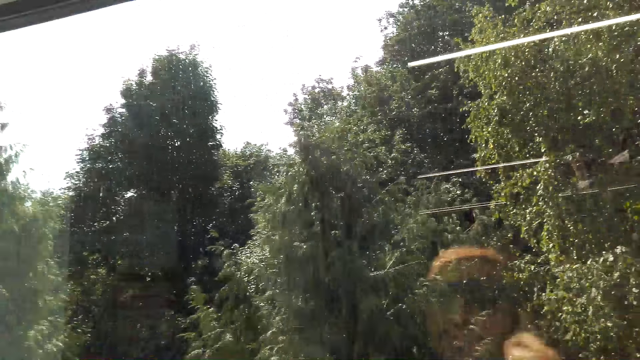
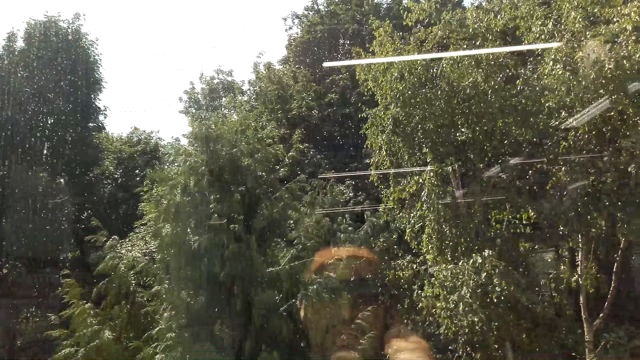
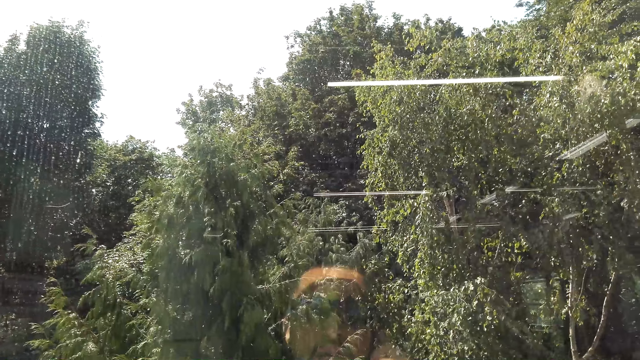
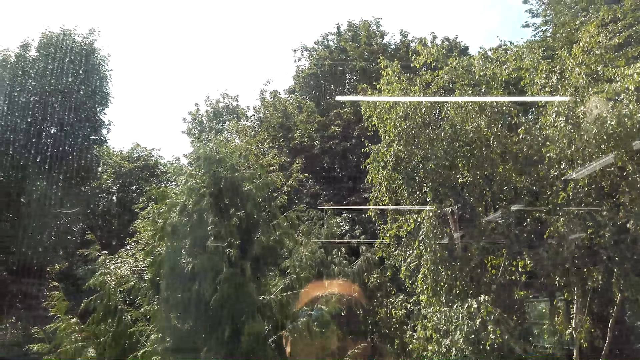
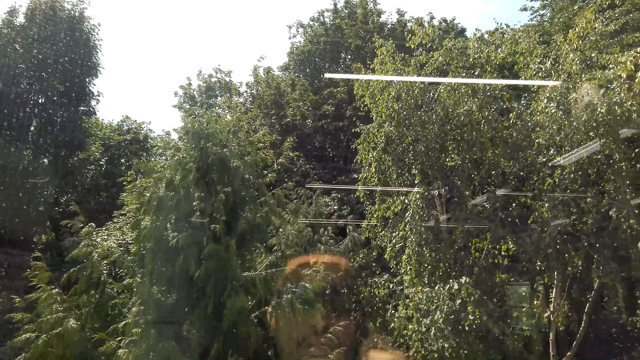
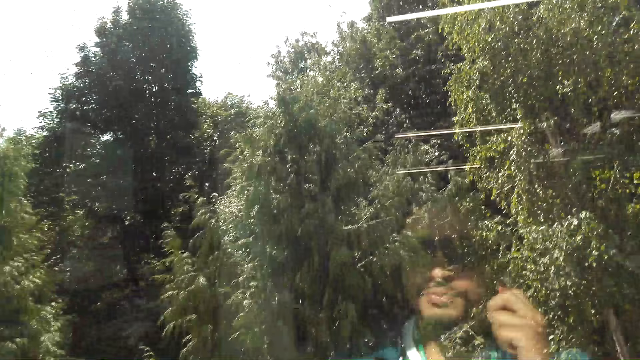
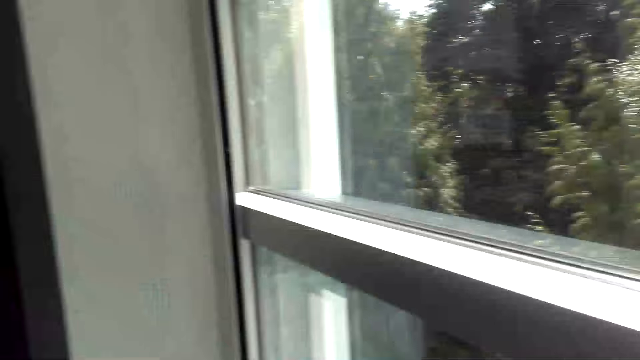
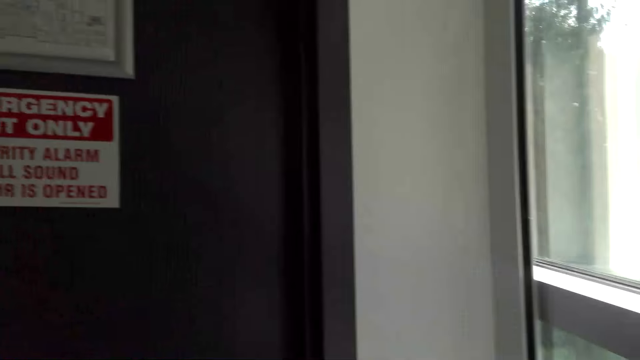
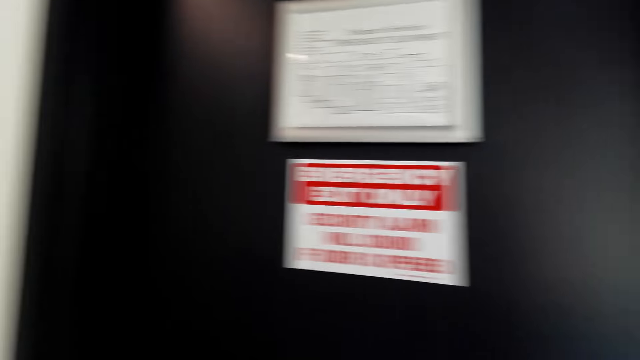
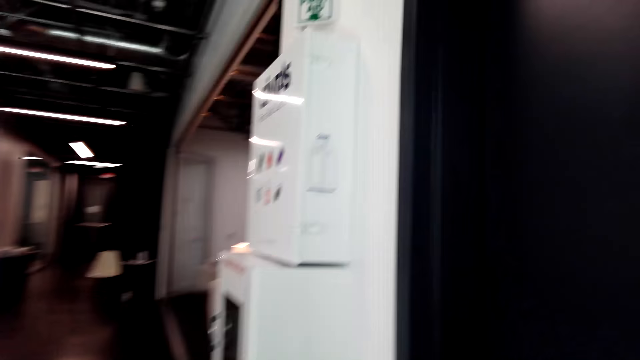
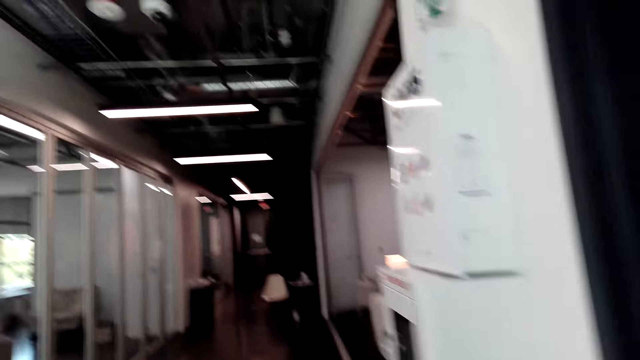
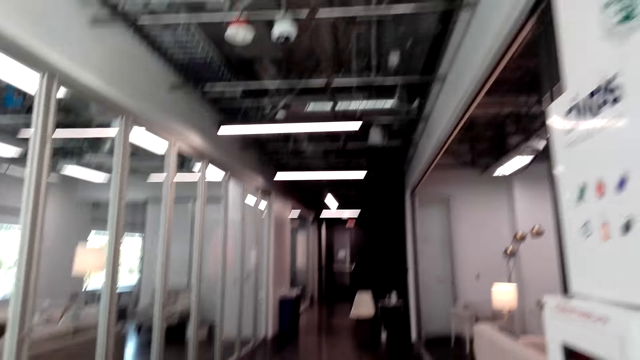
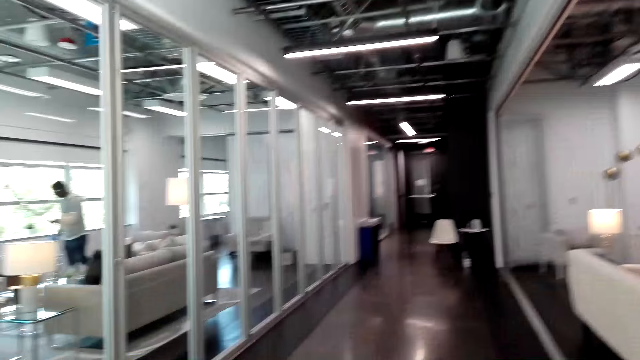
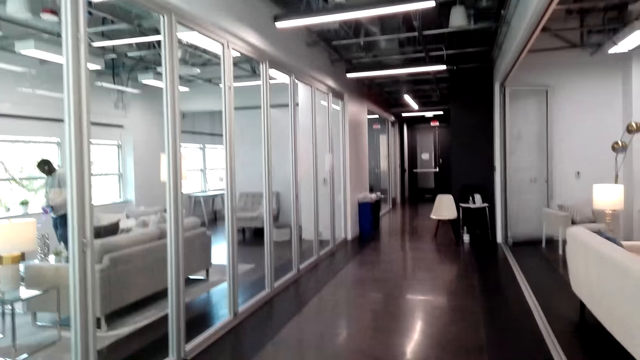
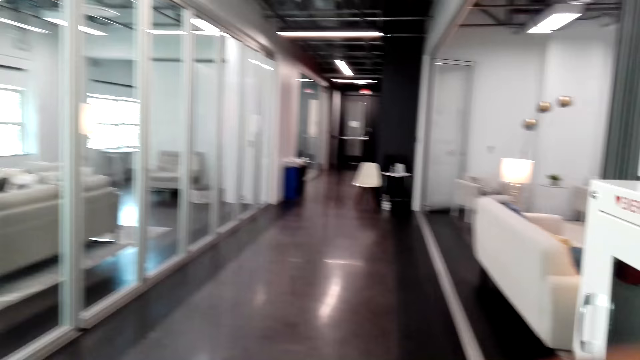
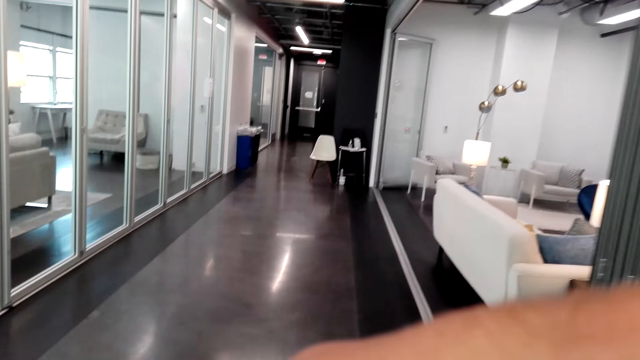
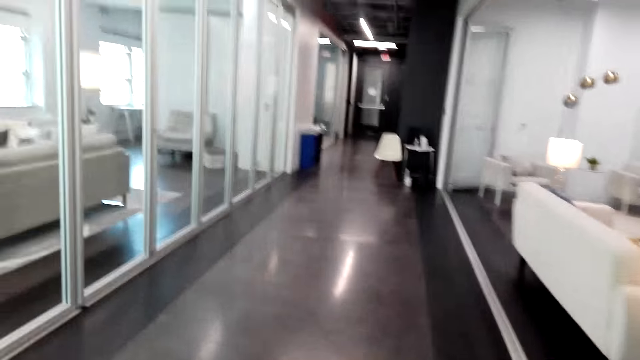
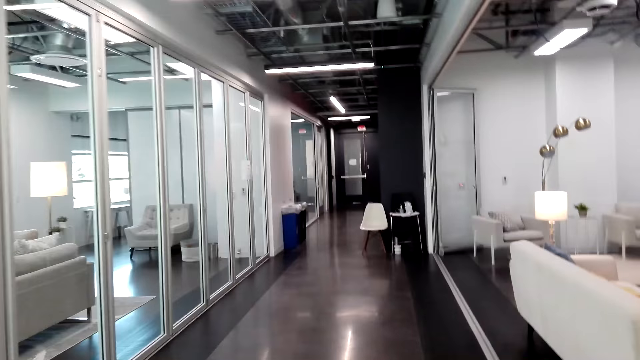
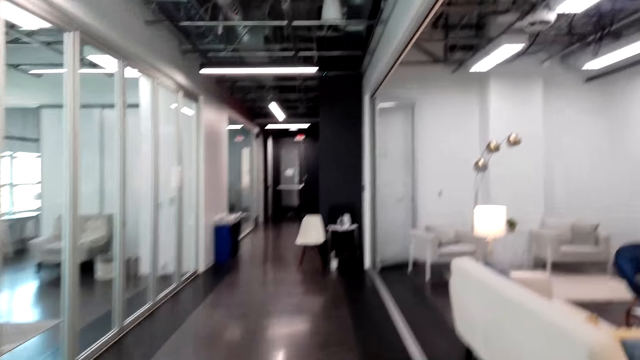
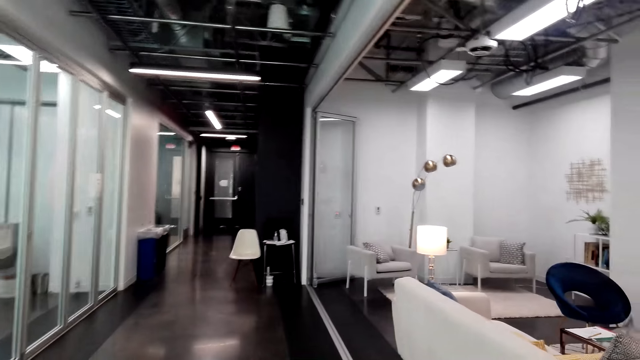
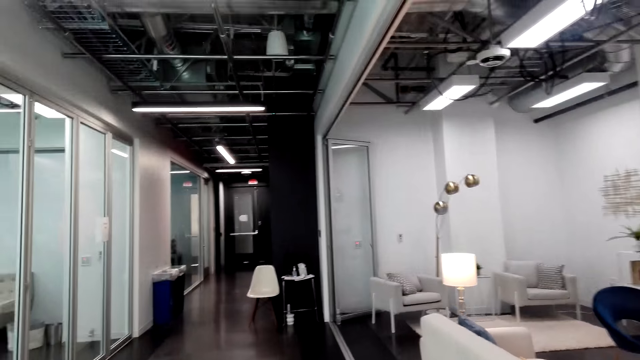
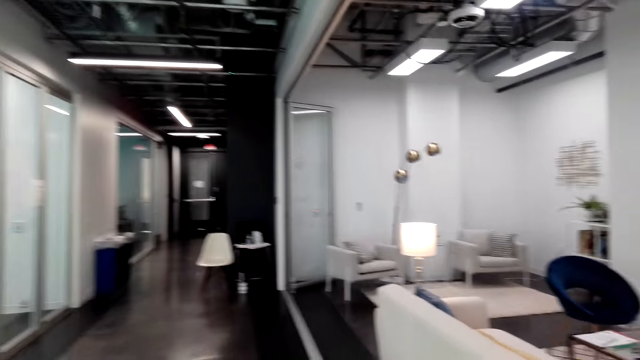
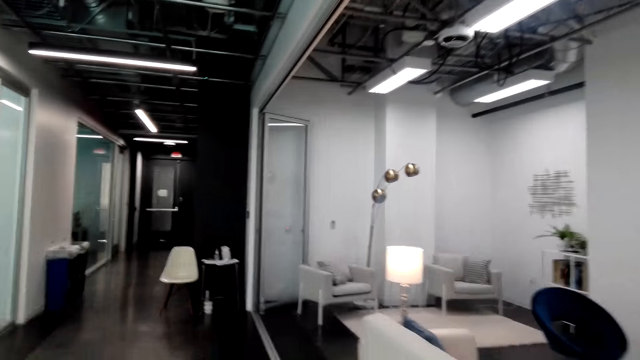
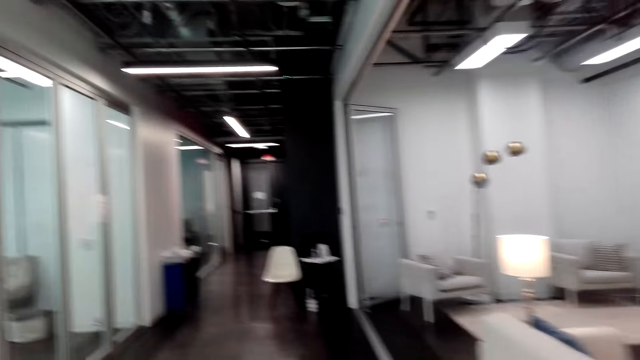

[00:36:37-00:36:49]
The camera wearer walks on the hallway to the study room.

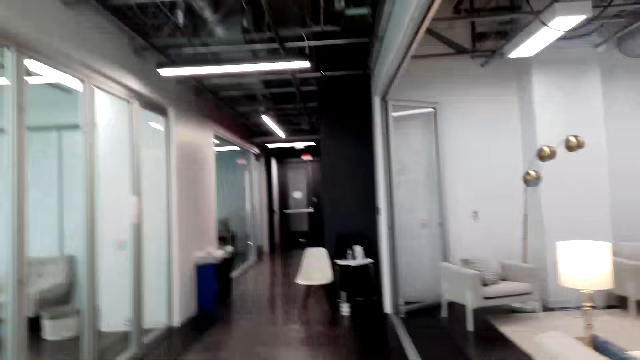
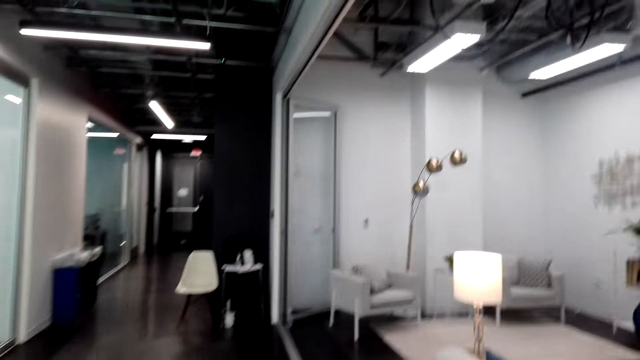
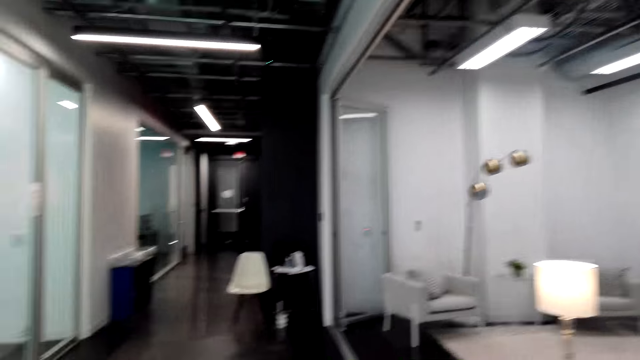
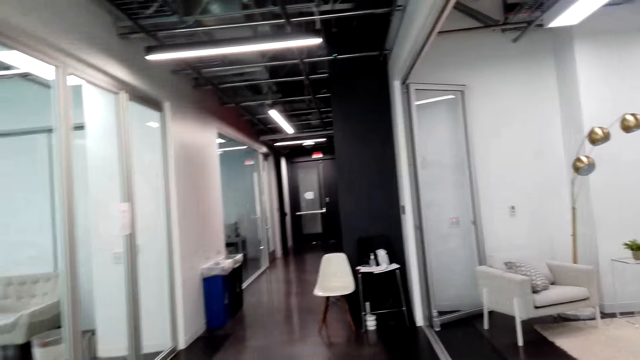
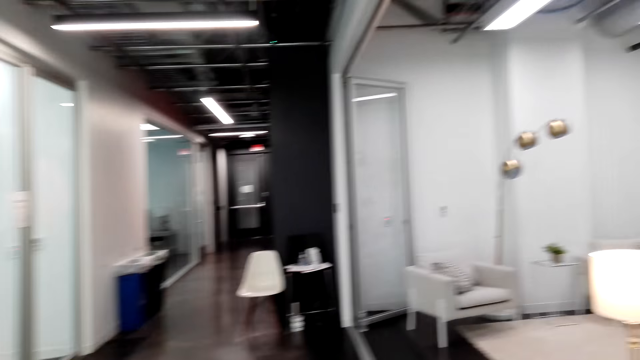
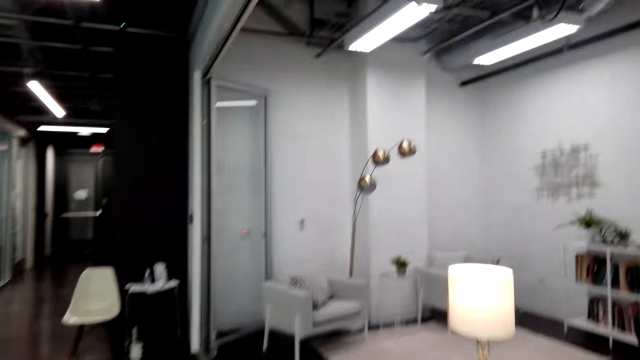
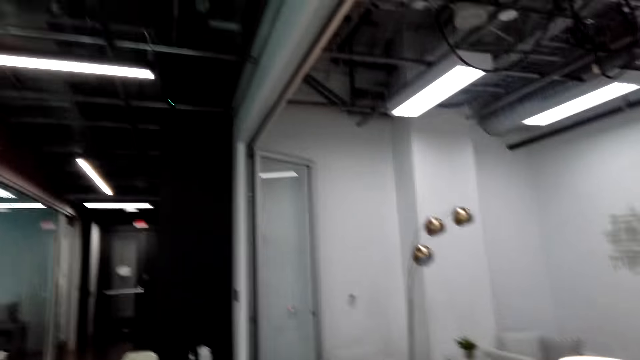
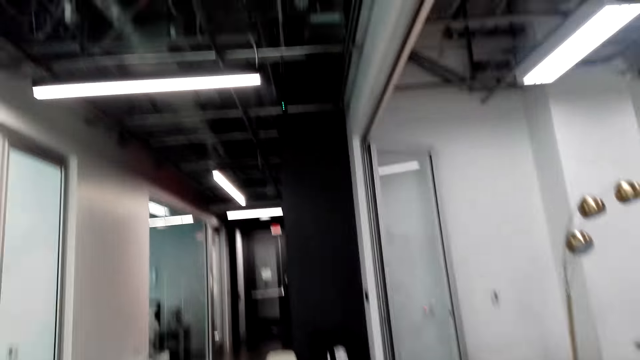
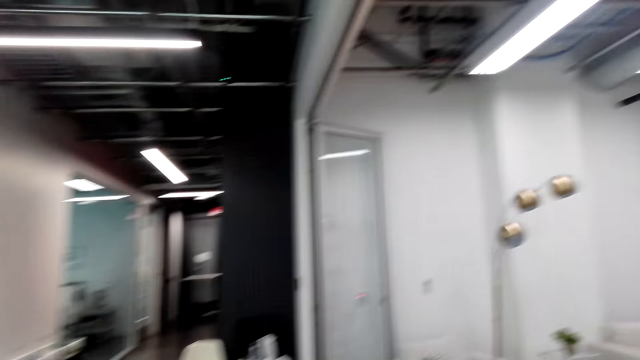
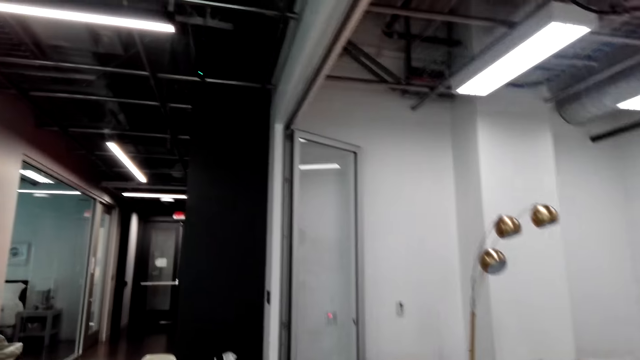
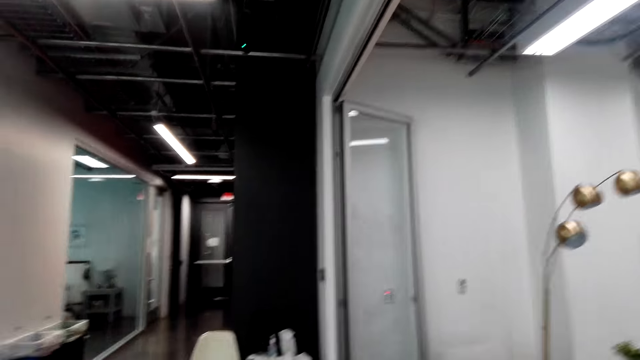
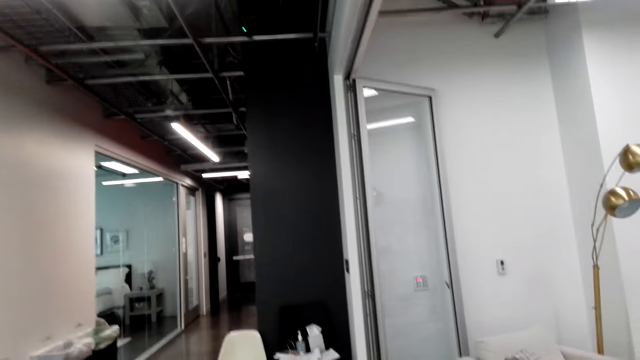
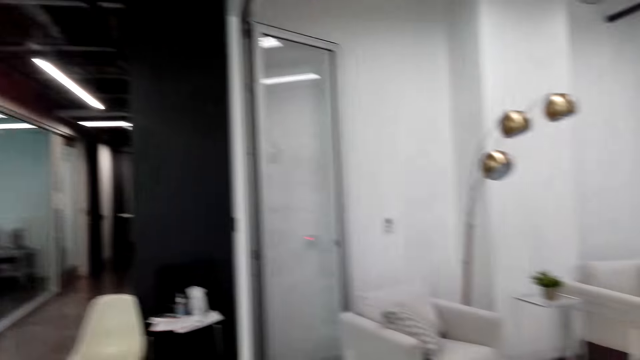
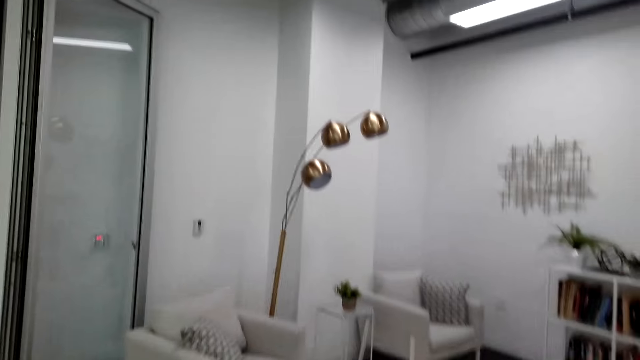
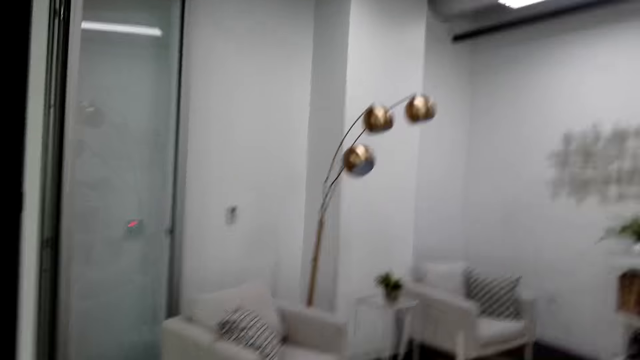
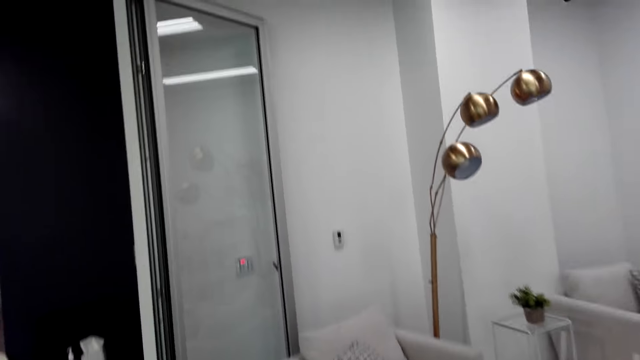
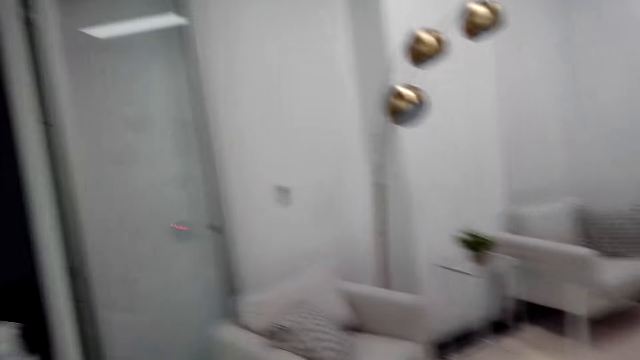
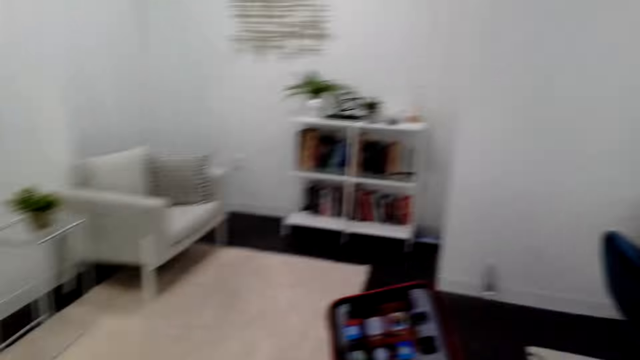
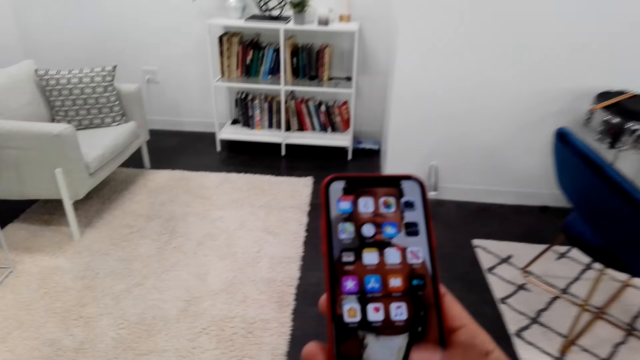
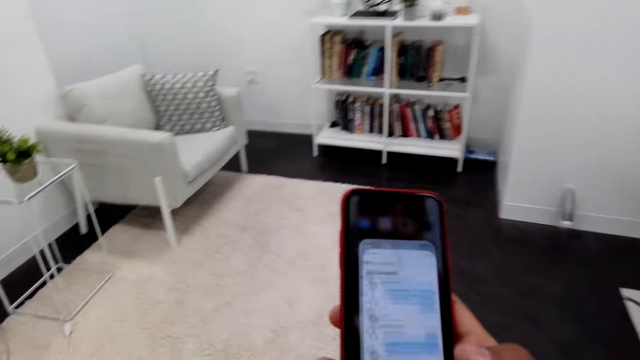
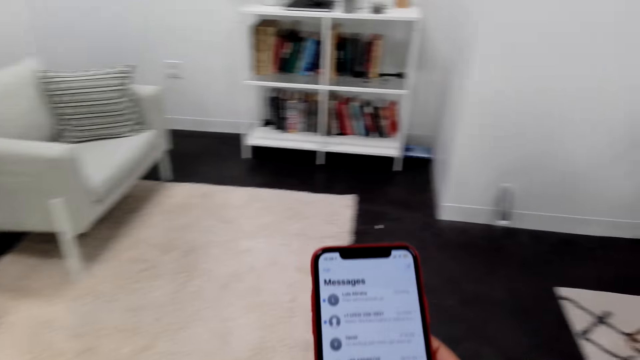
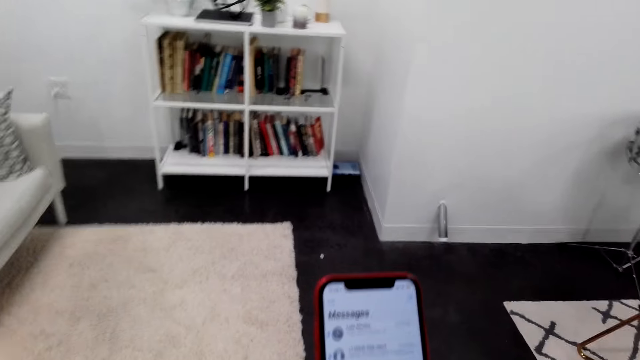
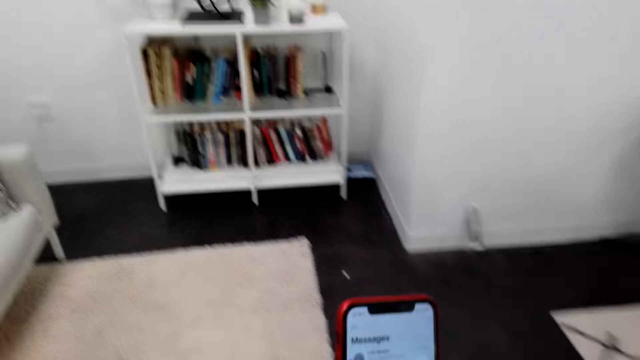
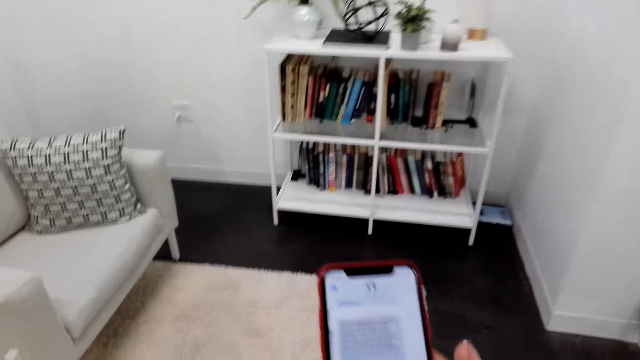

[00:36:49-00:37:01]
The camera wearer uses the phone. He holds his phone on his hands in the study room.
